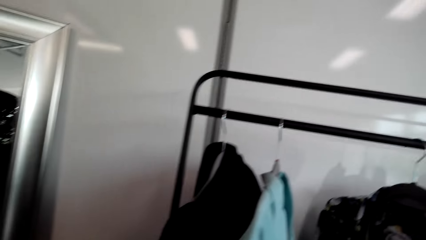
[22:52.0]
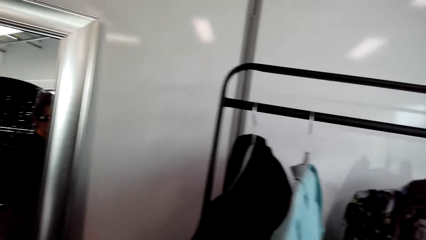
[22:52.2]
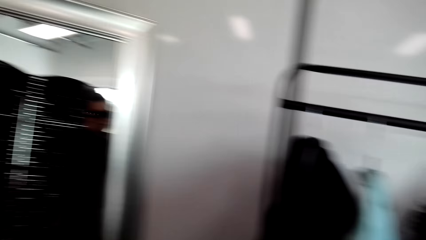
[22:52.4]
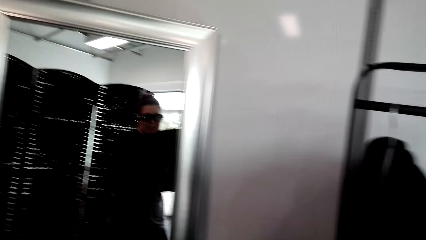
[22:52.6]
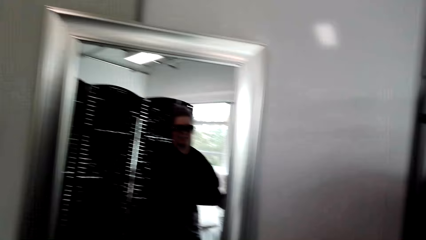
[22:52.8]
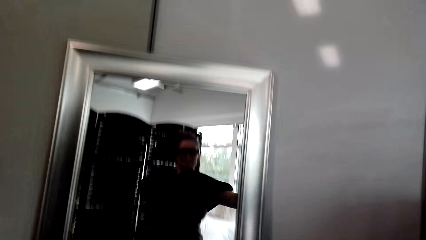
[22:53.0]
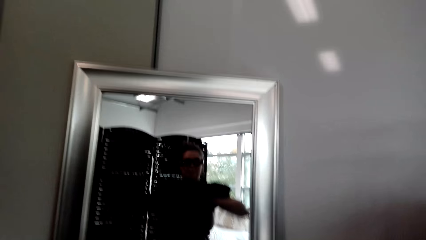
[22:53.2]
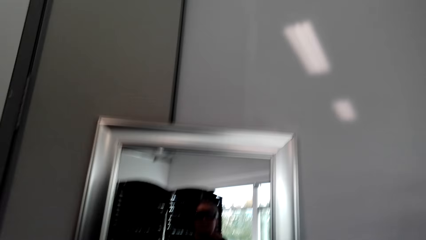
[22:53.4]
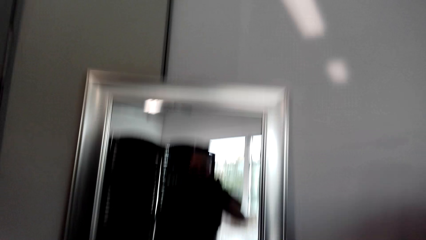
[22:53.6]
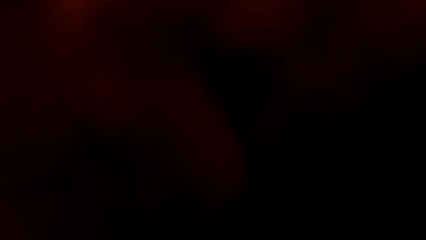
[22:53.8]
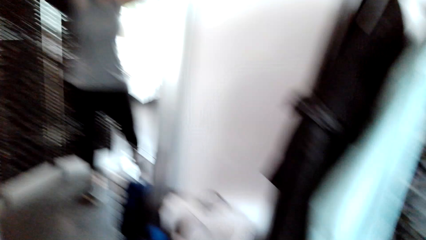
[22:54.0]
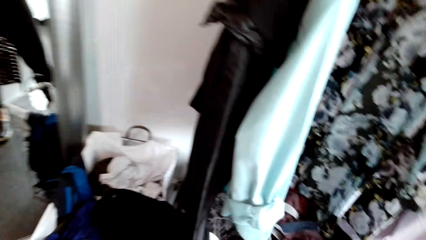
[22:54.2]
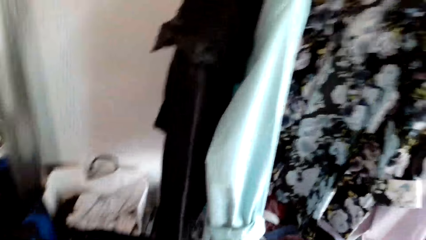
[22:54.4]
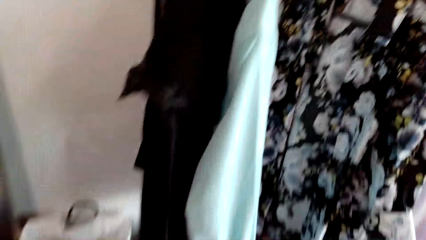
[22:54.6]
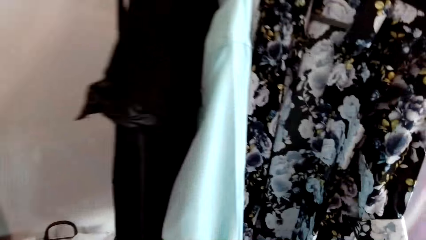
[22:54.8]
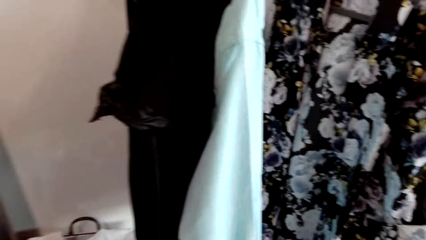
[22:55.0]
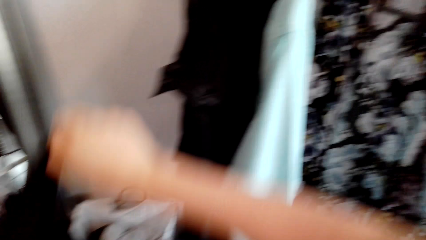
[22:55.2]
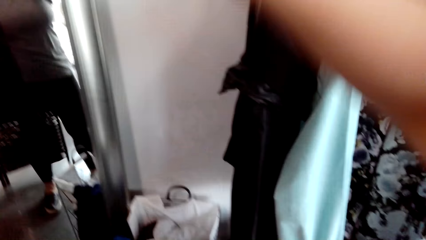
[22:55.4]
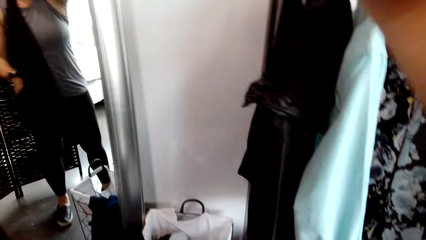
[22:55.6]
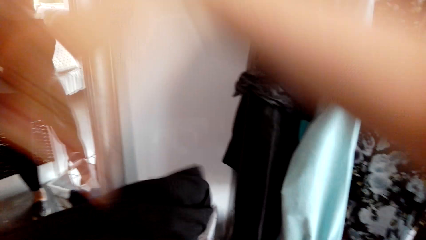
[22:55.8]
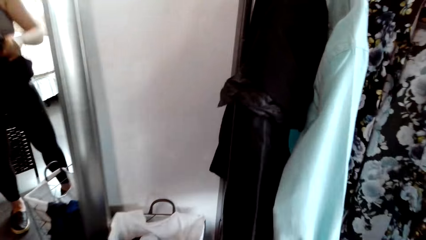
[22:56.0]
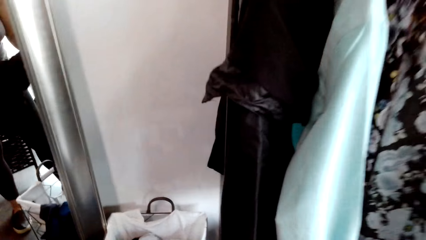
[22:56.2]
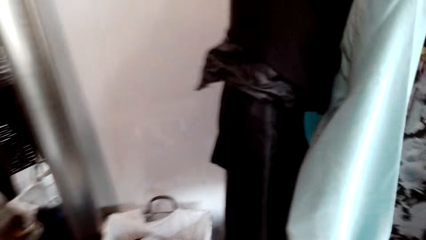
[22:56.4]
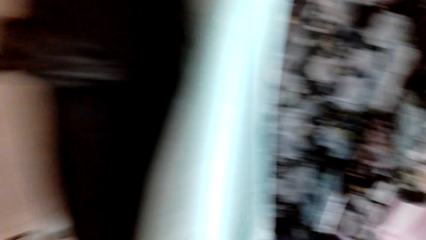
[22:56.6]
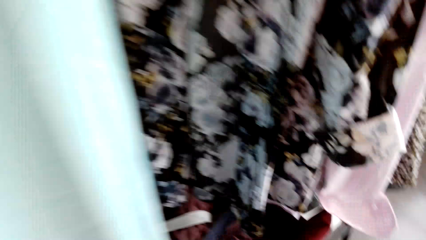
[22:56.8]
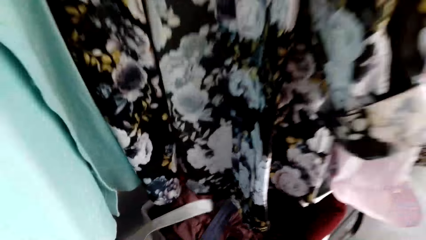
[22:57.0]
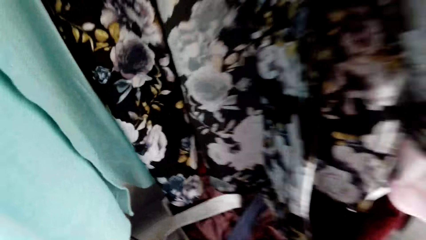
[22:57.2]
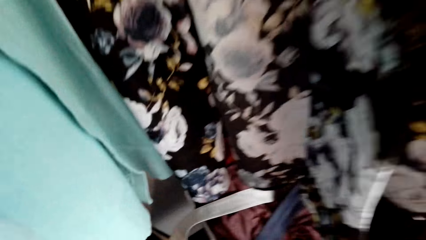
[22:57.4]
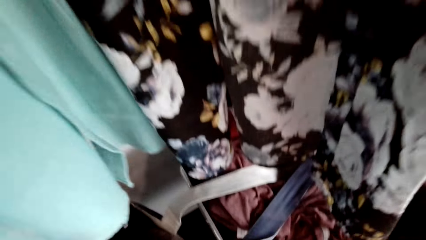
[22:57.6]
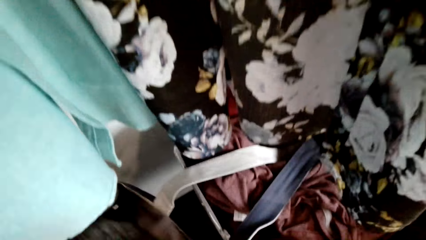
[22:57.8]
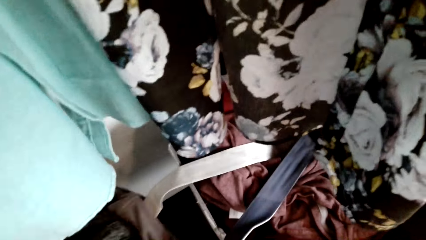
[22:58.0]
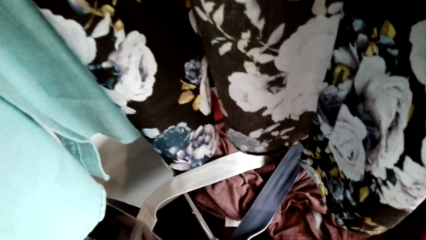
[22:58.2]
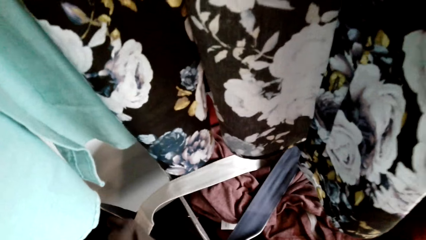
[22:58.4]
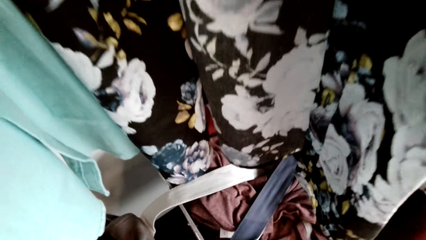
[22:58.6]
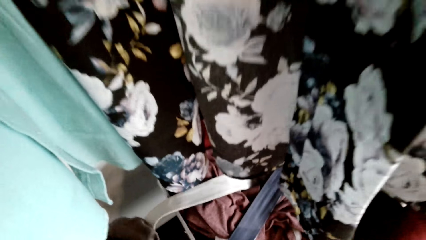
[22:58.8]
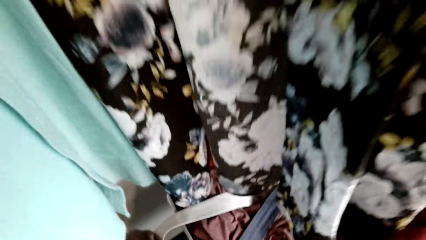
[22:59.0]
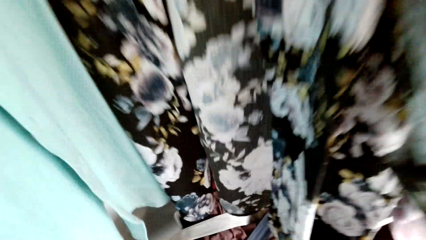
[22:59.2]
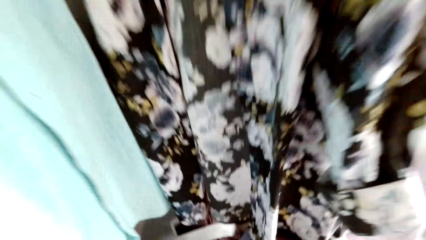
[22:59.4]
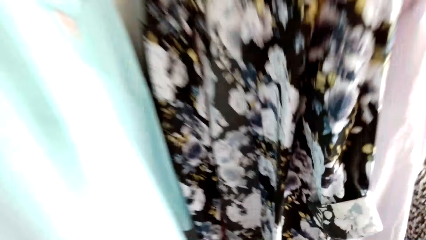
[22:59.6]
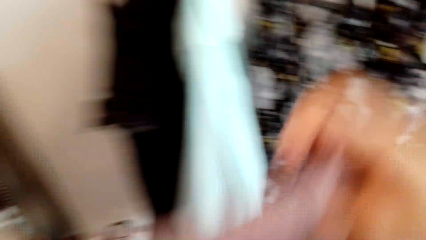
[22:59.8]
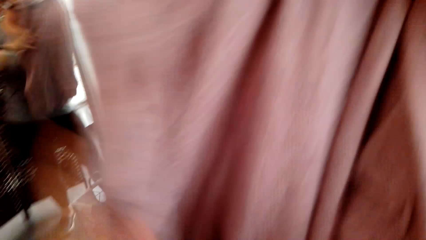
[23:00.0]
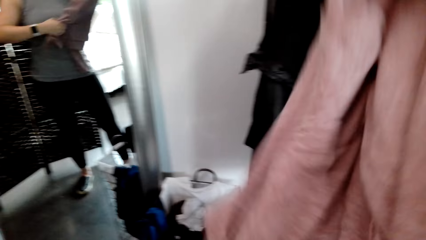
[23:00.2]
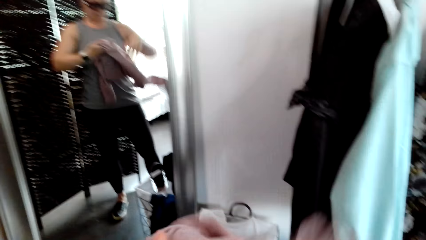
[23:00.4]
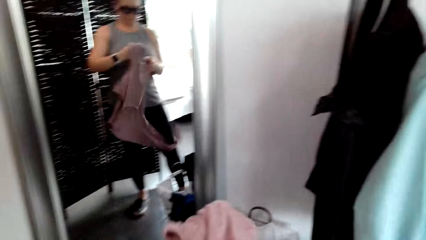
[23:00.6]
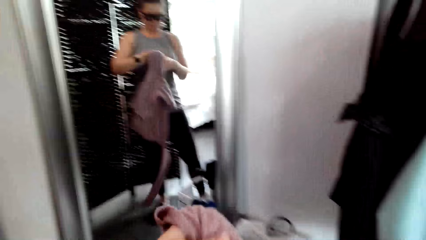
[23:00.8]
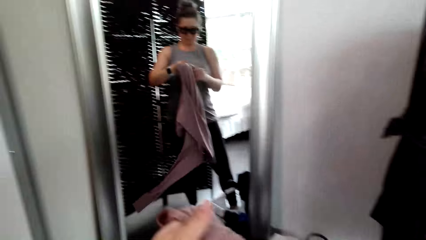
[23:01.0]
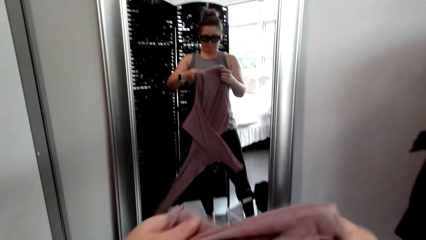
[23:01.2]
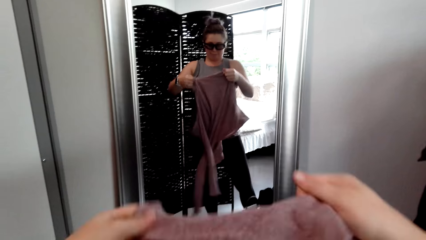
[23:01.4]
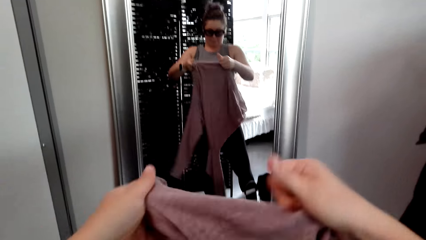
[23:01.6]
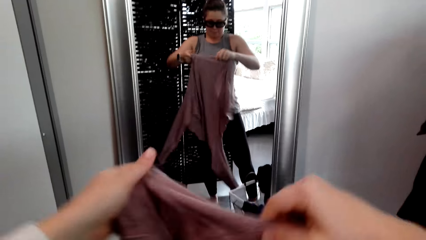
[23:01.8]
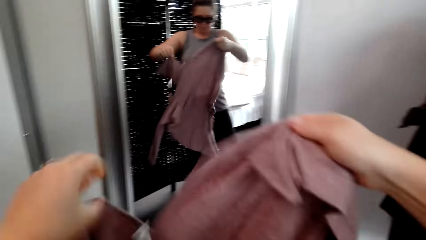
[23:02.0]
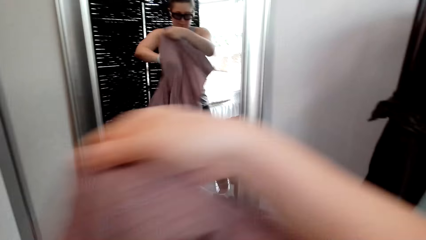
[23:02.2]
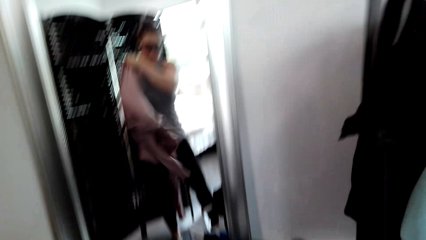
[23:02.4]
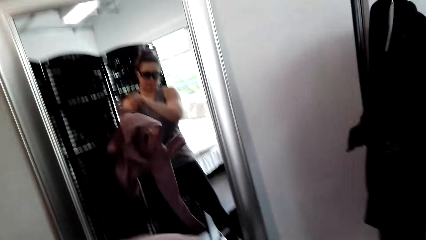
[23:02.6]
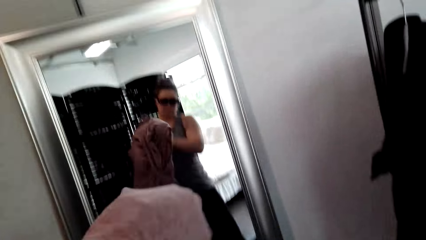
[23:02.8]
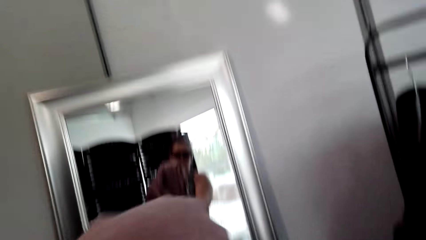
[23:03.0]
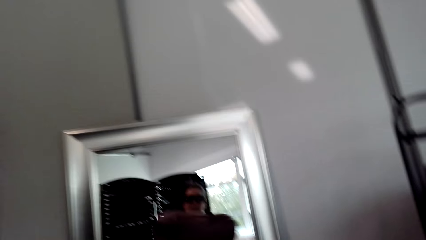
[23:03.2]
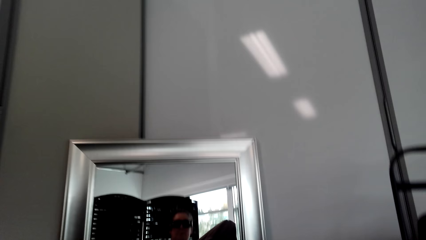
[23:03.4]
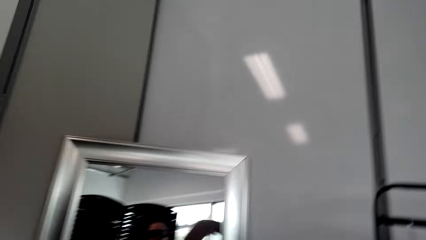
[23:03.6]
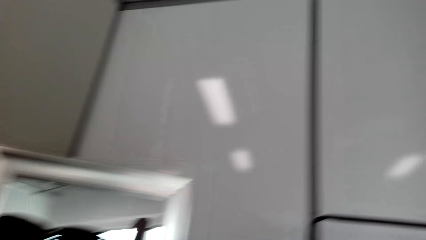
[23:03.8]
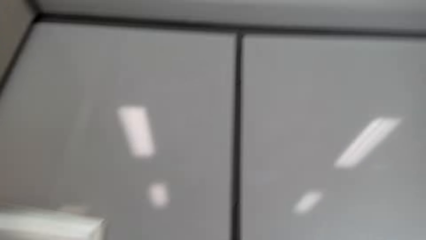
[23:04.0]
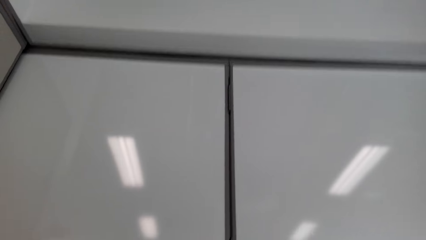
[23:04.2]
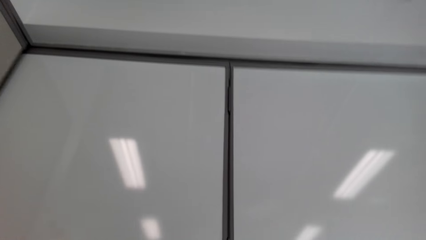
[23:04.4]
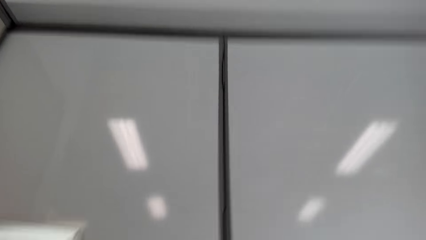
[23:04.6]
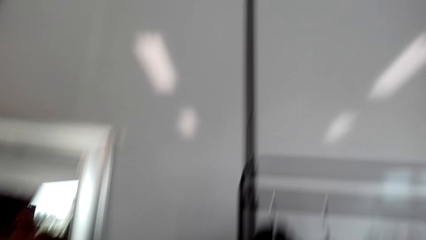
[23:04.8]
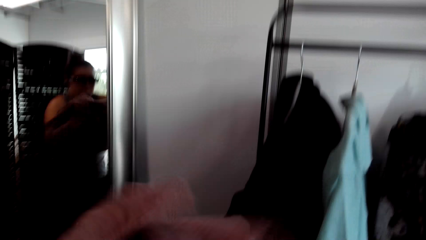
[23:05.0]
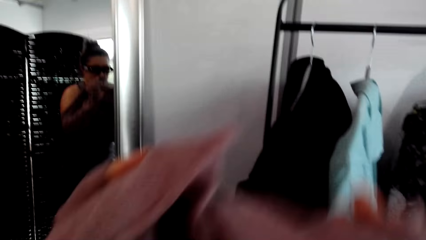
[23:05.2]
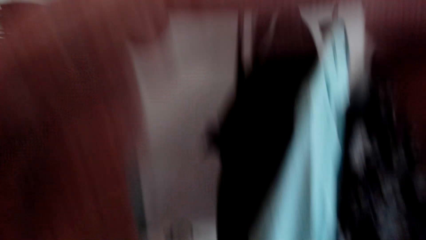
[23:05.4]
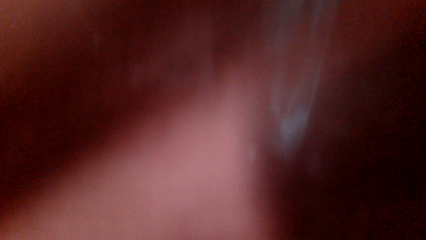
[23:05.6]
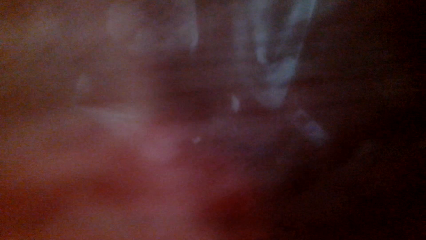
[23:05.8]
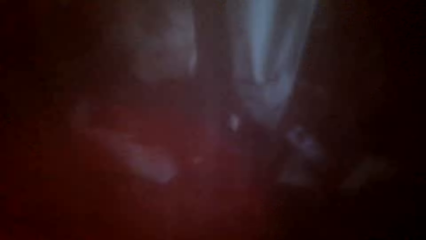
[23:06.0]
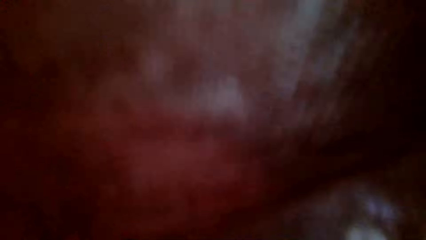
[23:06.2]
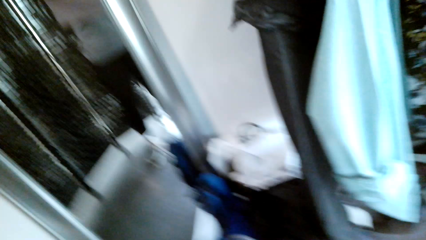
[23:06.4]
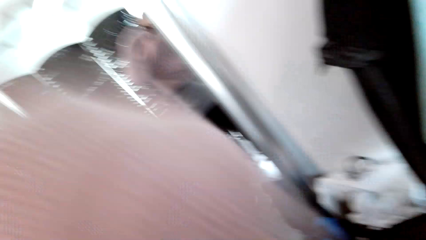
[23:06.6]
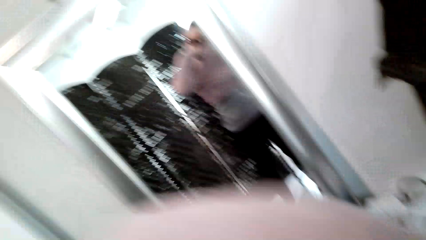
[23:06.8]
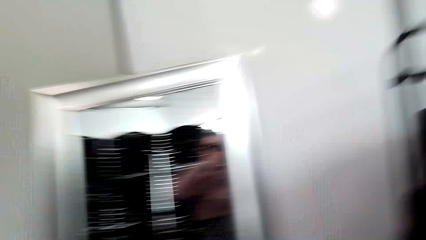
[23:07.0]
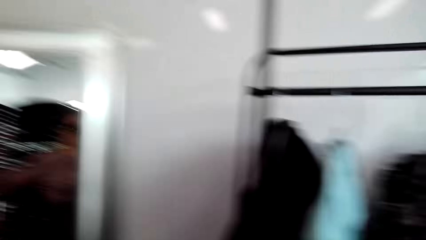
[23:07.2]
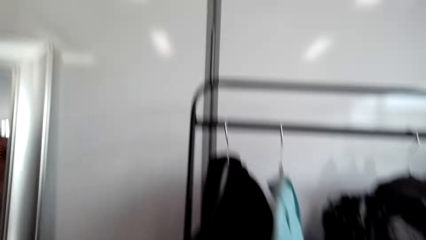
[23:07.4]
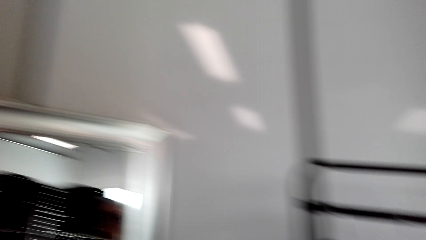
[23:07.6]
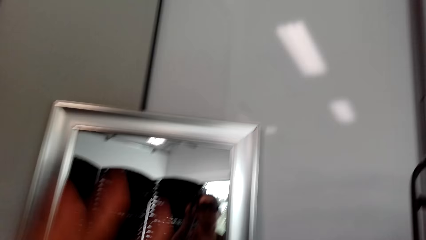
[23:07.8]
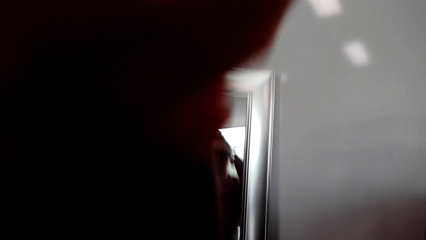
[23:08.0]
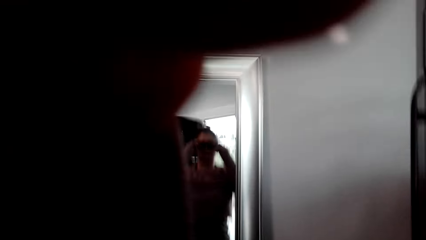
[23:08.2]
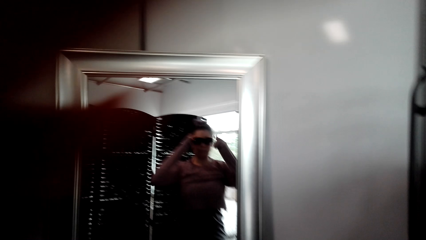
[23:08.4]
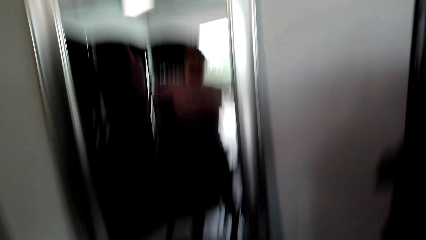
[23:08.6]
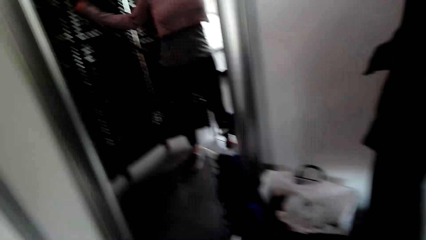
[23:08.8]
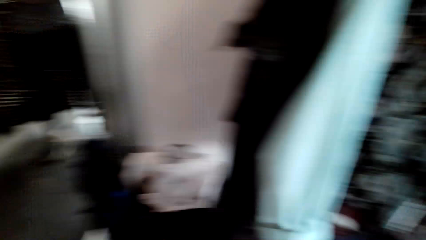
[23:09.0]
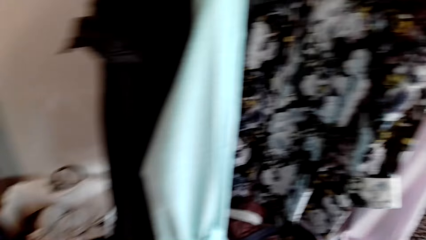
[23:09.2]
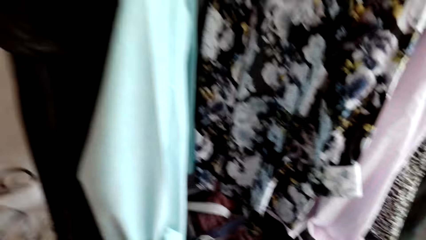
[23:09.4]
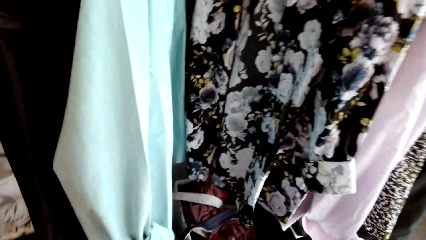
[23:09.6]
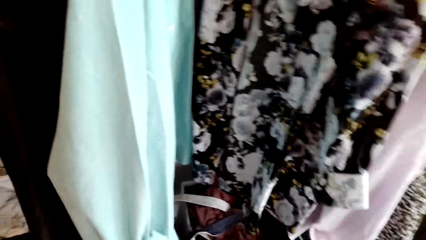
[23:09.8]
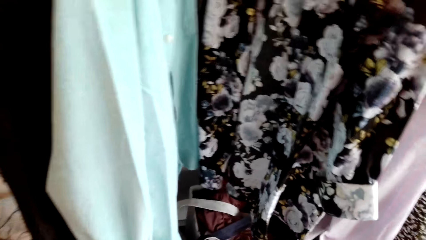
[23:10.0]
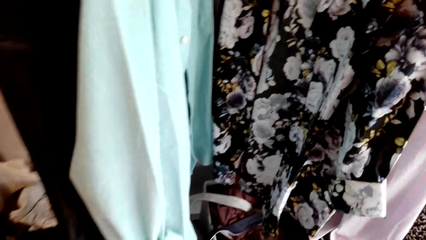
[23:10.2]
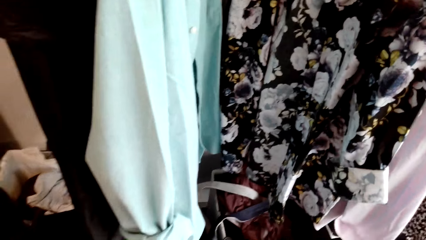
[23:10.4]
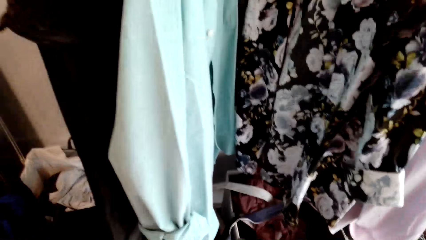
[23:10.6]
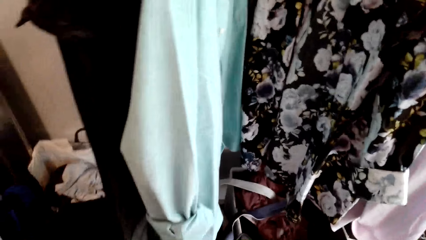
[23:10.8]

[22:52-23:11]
The camera wearer picks up the blouse from the cloth rack. She makes a step. She looks at herself in the mirror. She removes the blouse. She makes a step. She picks up the blouse from the cloth rack. She makes a step. She puts on the blouse. She wears a sweatshirt. She looks at herself in the mirror. She makes a step.
